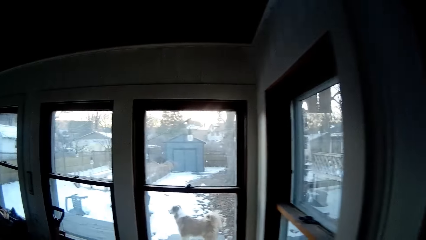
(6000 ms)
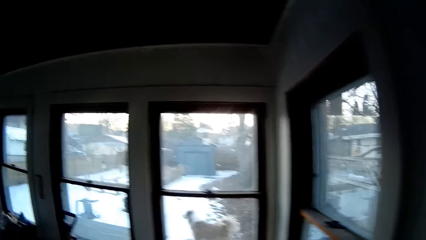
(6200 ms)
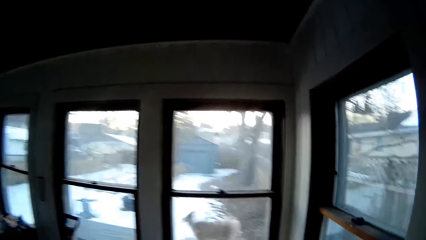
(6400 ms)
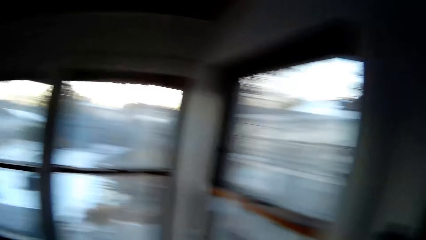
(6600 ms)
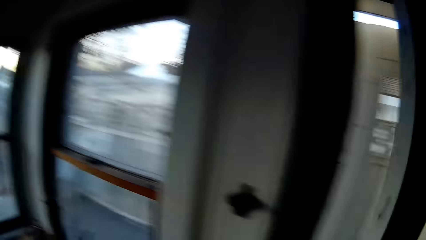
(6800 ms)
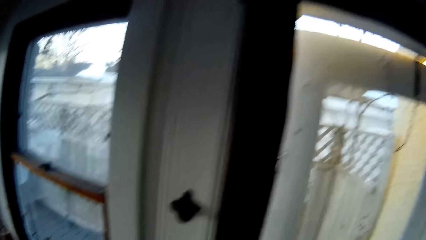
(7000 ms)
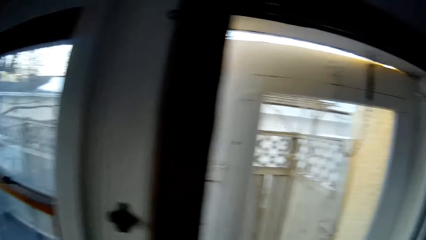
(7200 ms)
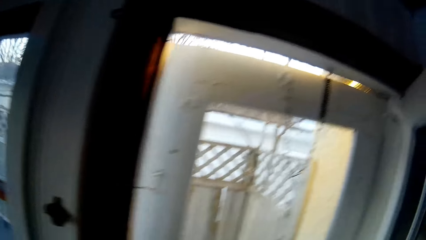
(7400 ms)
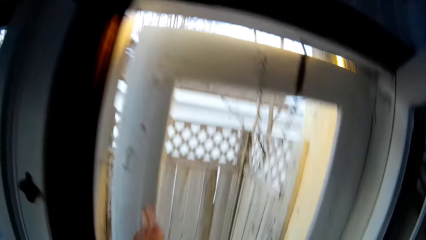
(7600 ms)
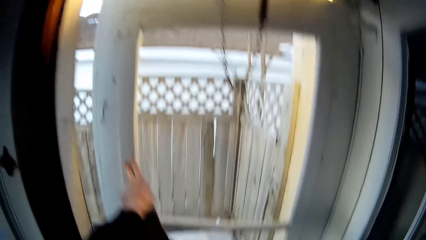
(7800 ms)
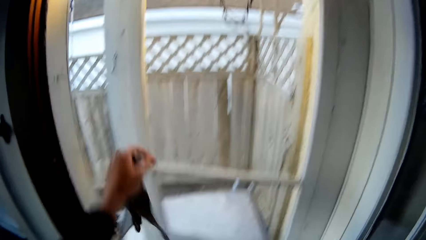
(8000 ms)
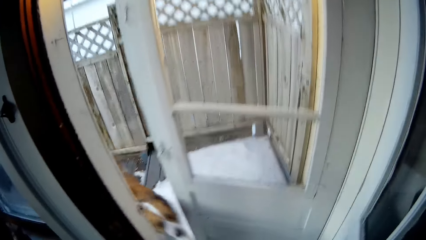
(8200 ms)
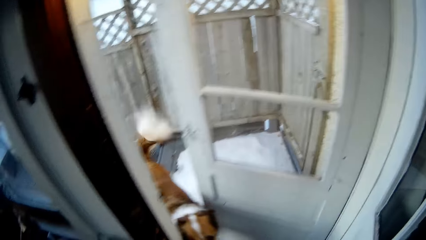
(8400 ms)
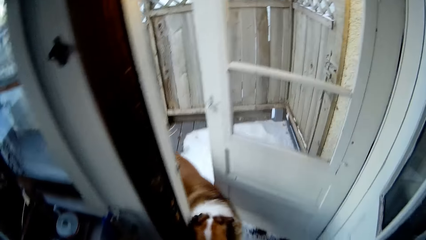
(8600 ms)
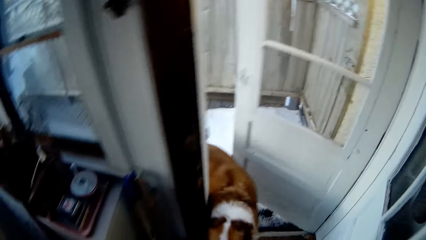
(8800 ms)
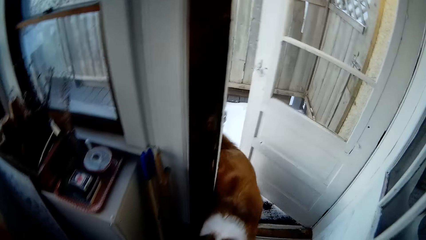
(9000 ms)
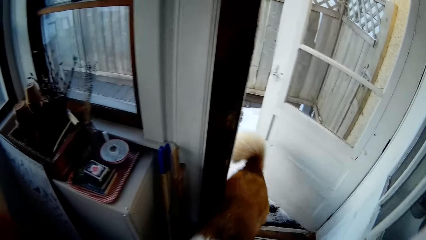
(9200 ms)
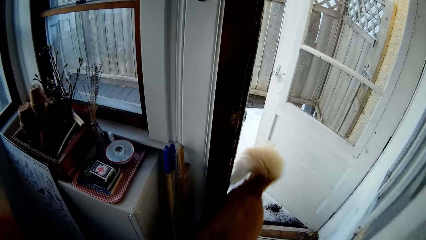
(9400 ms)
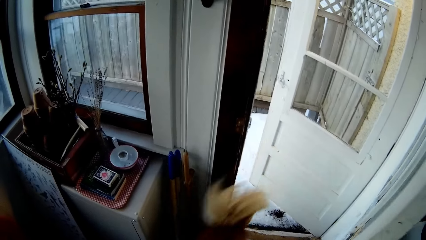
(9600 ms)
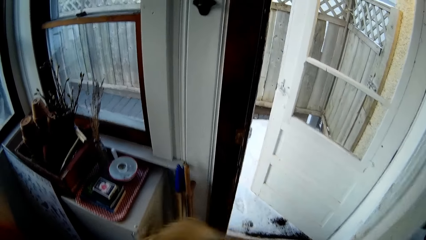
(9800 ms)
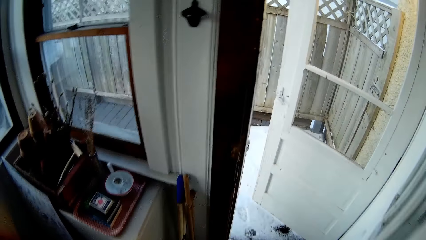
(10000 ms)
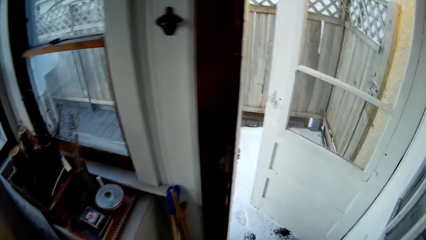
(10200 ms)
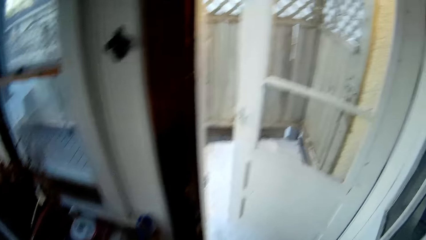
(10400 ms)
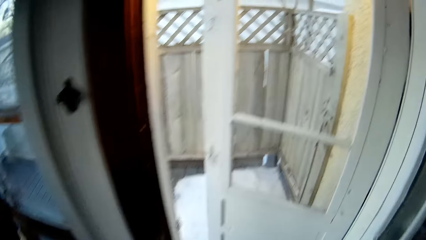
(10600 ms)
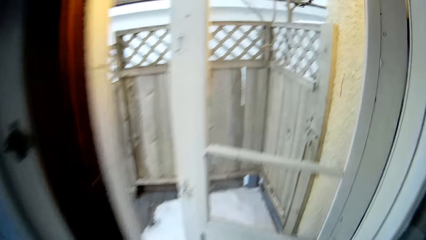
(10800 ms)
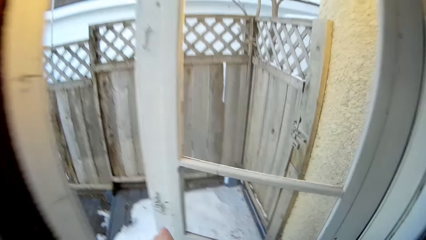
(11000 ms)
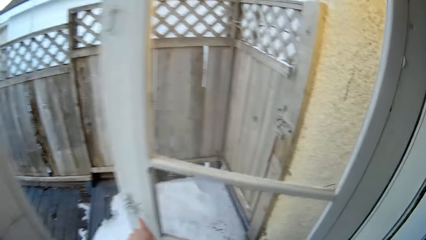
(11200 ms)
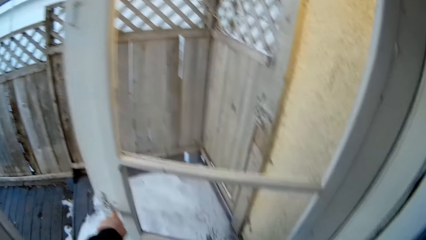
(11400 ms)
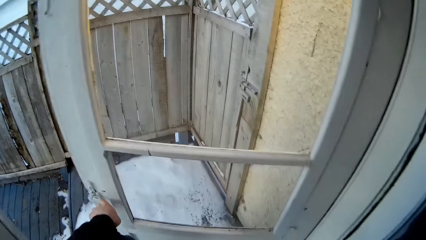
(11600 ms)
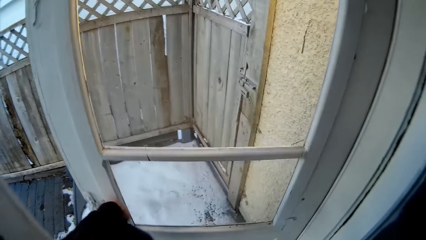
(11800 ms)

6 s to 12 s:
The camera wearer looks around. He opens a door with his left hand and holds a dog strap with his left hand. He pushes the door. The dog enters a corridor. The camera wearer shuts the door with his left hand.

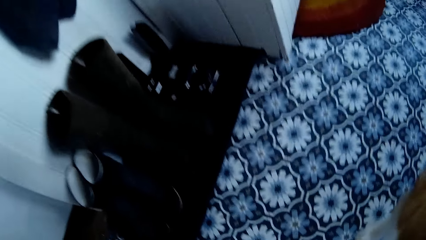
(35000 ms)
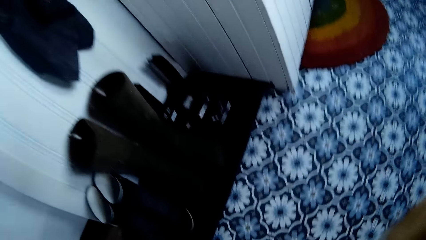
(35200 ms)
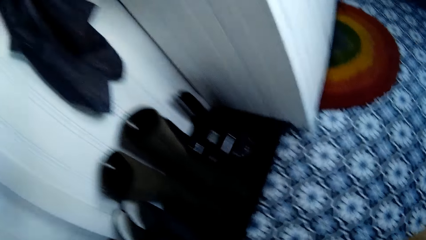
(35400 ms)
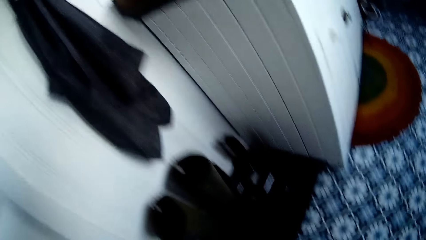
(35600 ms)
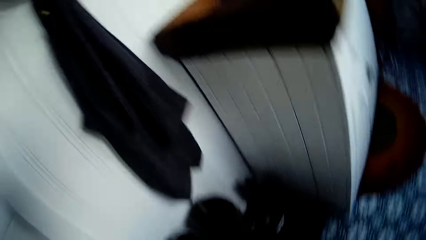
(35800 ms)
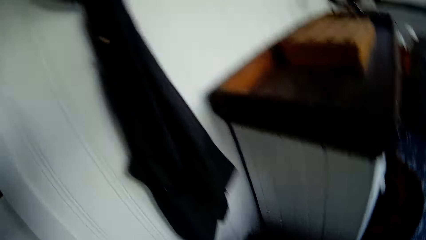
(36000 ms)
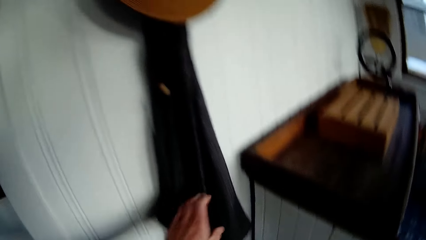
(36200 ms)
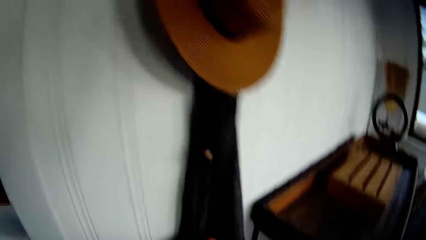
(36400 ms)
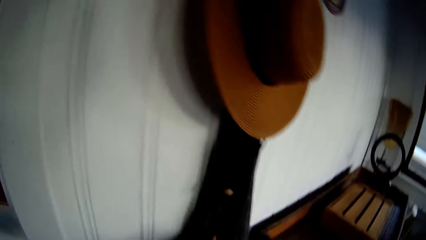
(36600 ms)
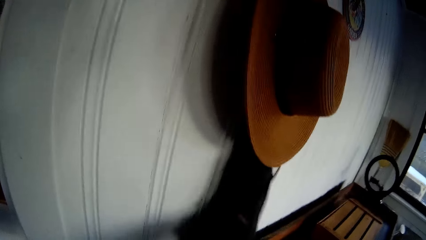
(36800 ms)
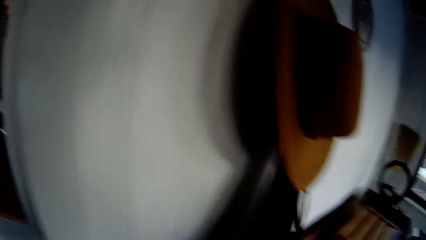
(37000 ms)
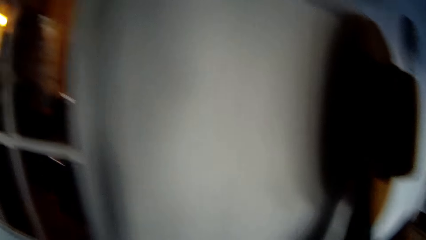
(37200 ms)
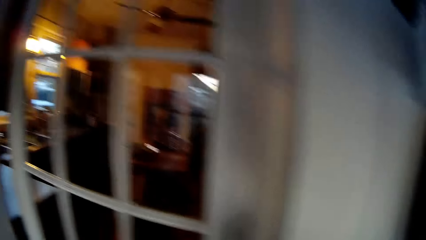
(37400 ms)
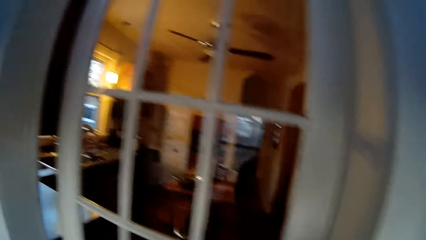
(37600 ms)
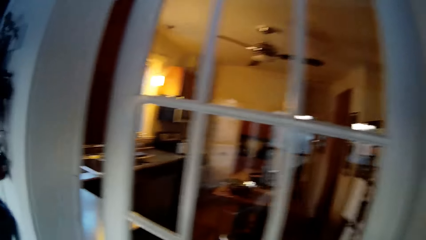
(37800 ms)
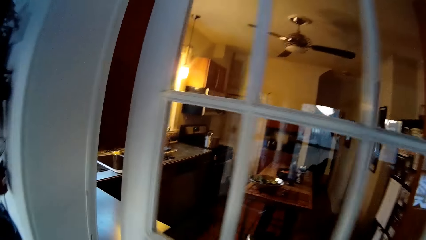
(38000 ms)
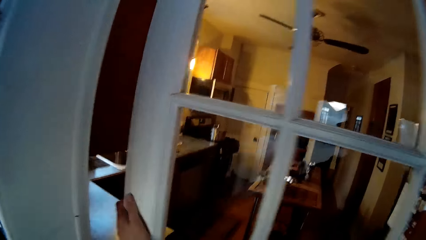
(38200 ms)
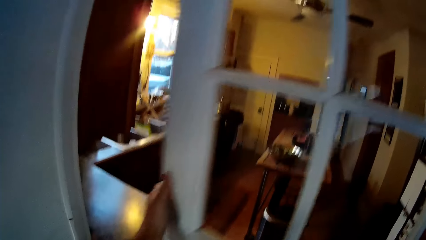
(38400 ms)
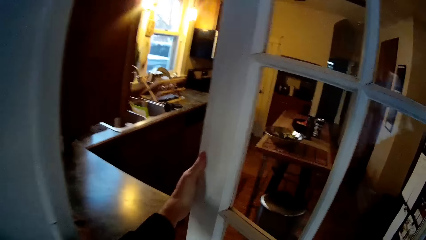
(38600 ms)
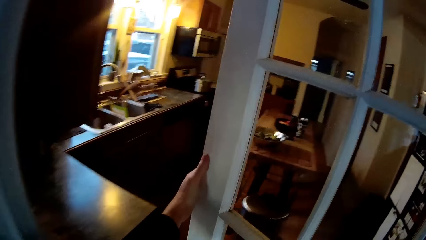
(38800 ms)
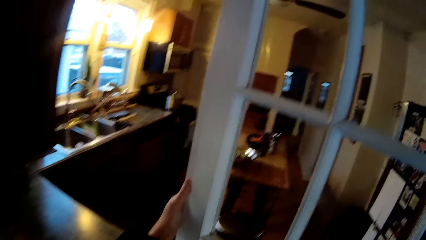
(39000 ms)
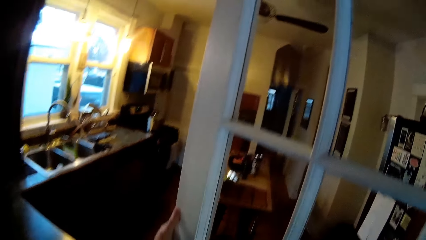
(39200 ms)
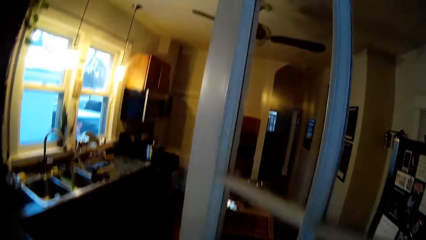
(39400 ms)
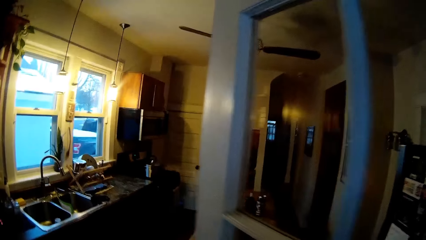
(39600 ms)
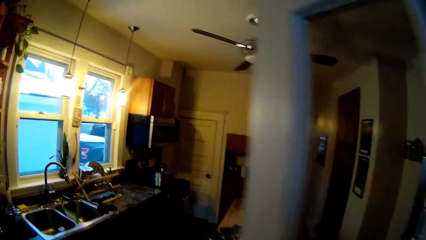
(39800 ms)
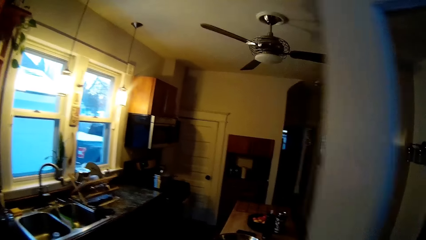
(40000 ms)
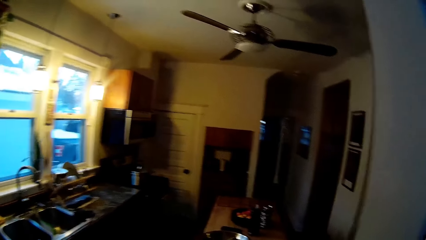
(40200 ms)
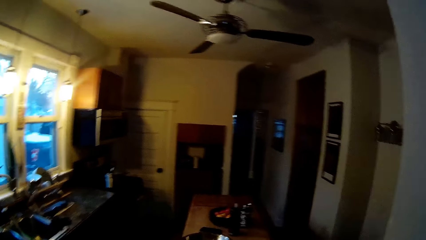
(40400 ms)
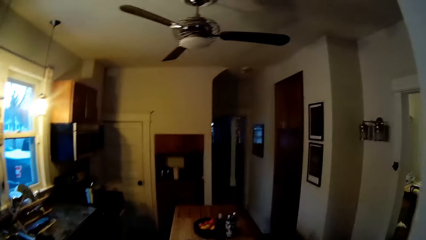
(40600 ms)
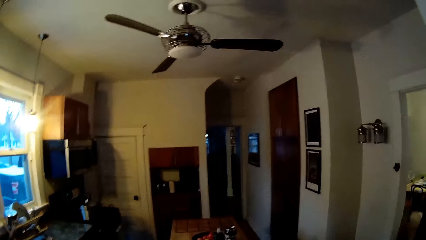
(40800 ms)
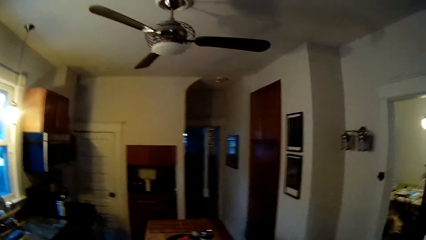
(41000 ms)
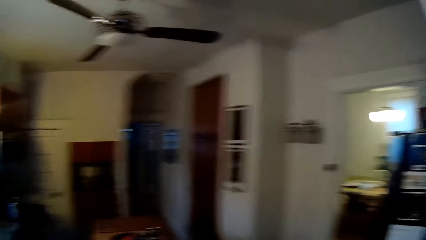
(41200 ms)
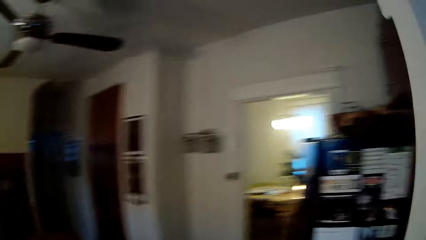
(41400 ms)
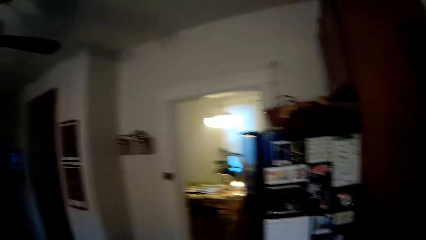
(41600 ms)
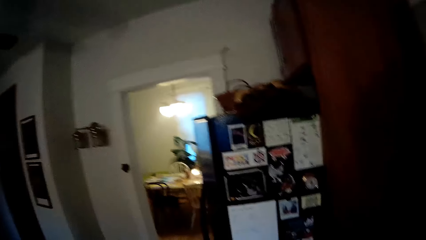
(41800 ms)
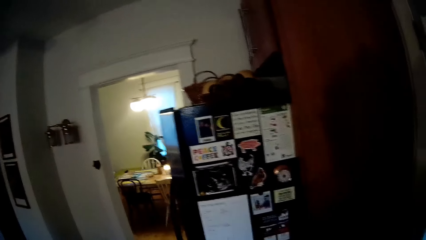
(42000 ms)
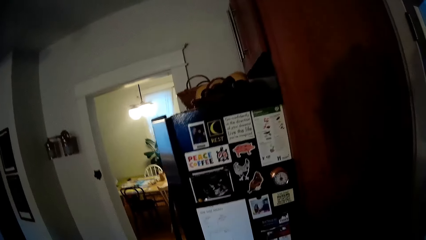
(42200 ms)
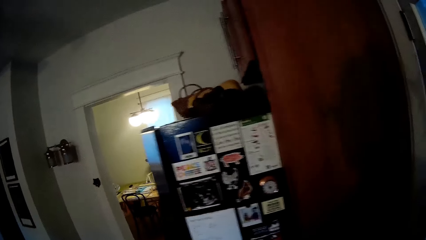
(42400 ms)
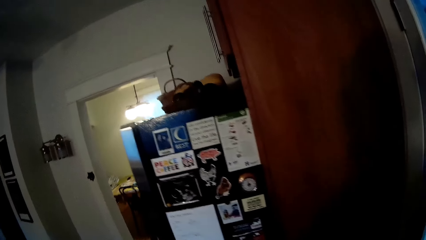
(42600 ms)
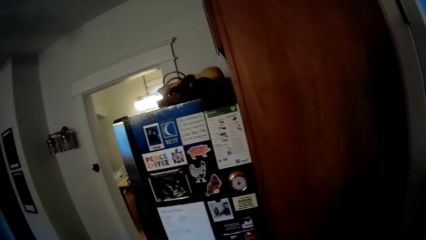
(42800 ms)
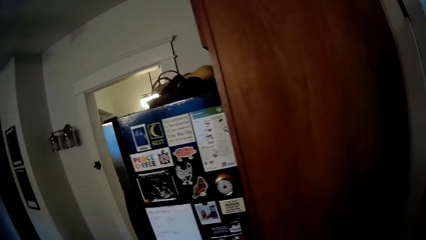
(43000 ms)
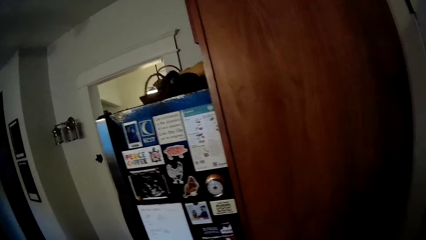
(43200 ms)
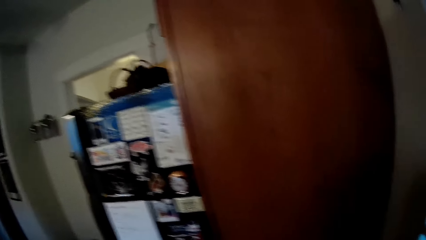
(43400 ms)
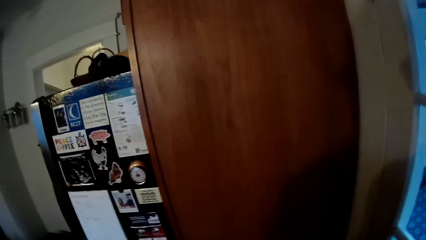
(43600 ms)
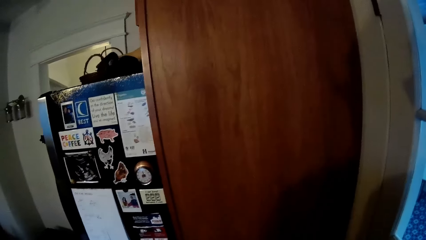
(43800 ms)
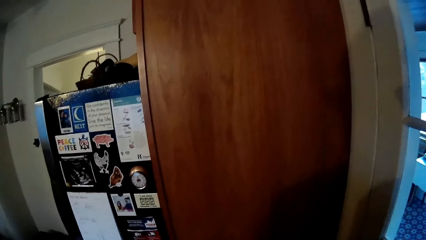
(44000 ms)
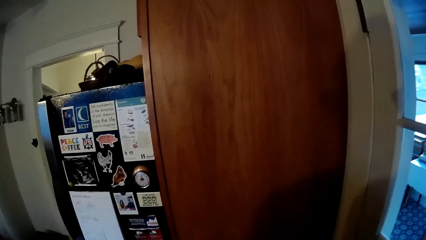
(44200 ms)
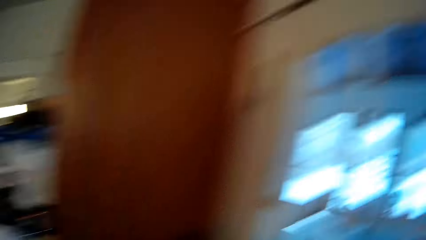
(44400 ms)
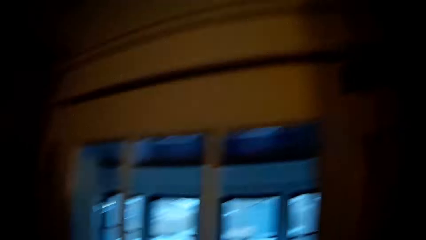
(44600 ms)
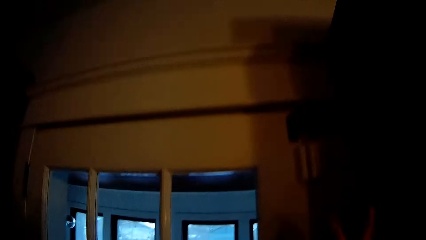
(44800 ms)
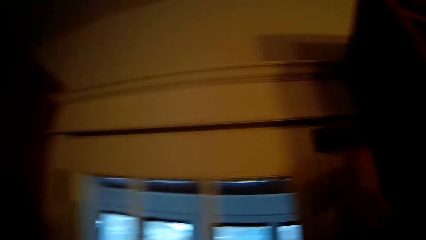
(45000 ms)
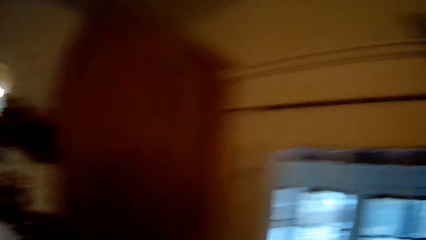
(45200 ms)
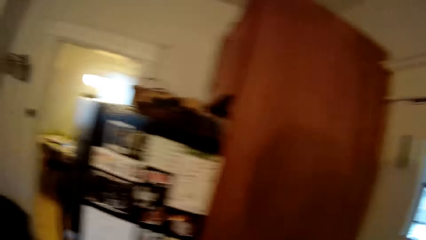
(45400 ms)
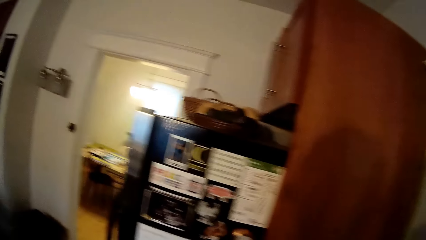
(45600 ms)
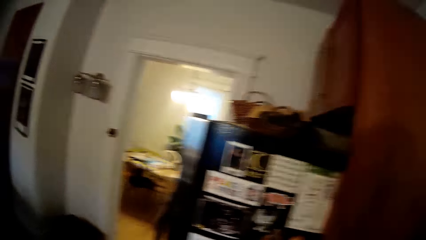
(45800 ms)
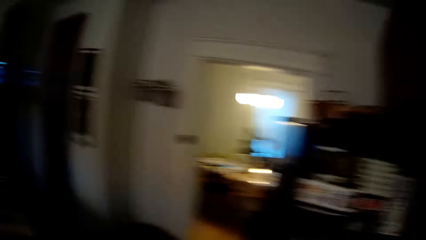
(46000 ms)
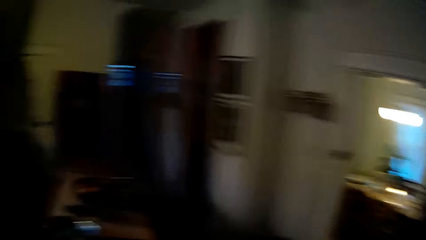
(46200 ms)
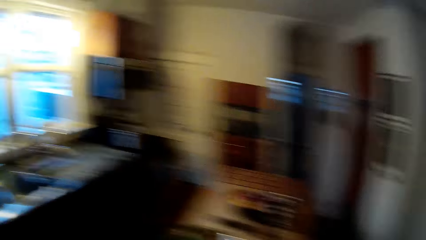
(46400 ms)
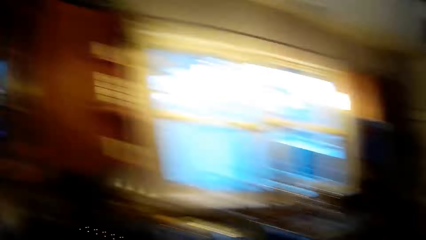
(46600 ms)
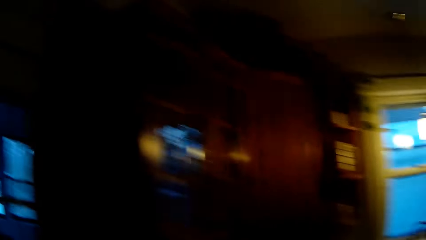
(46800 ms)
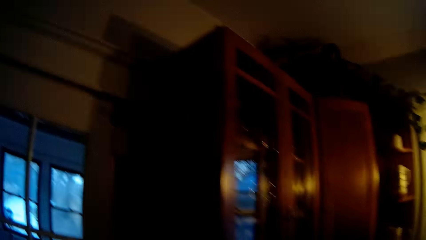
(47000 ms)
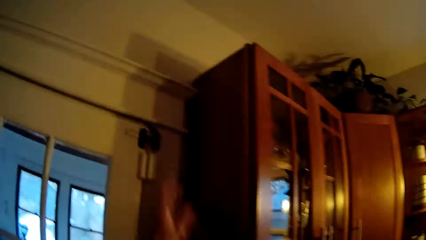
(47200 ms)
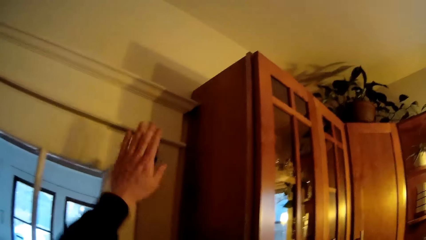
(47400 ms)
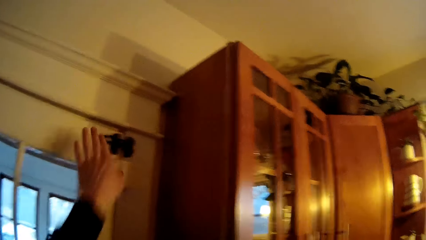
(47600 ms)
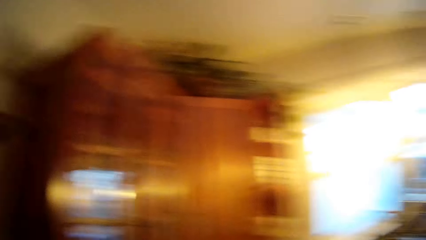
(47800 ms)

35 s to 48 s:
The camera wearer touches a cloth on the wall with his left hand. He picks an apron and walks around. He opens the door with his left hand. He uses a door lock with his right hand. He locks the window, walks around and looks around. He uses the door lock with his right hand again.
